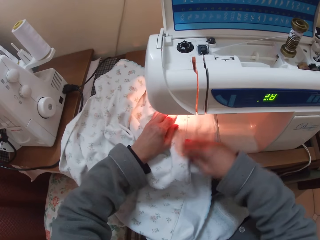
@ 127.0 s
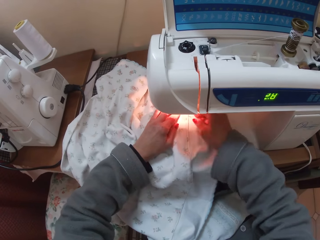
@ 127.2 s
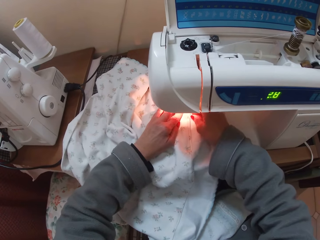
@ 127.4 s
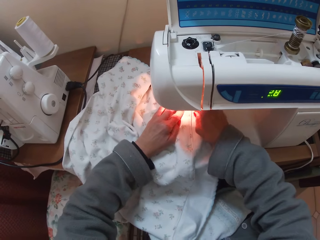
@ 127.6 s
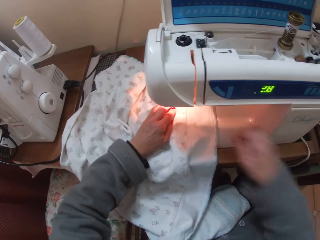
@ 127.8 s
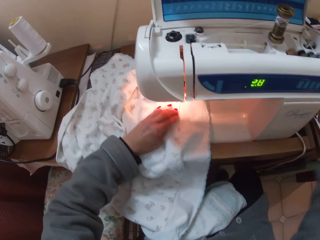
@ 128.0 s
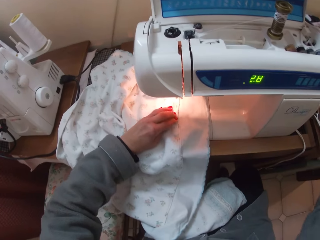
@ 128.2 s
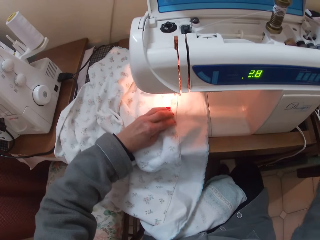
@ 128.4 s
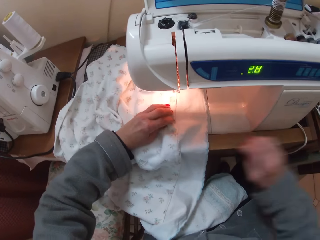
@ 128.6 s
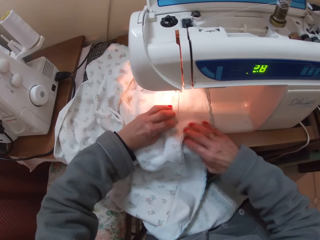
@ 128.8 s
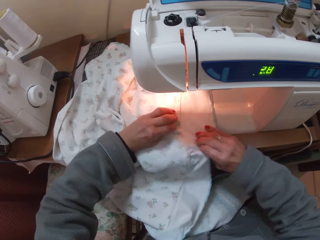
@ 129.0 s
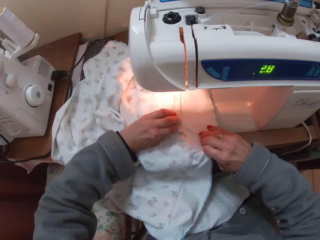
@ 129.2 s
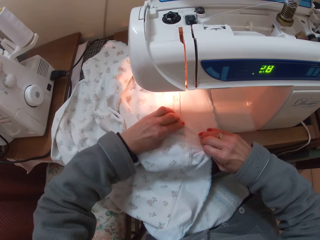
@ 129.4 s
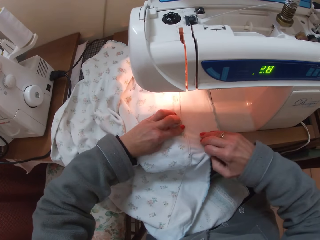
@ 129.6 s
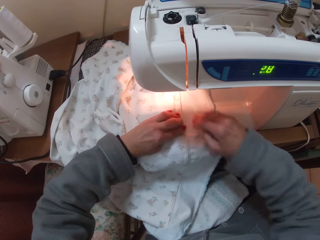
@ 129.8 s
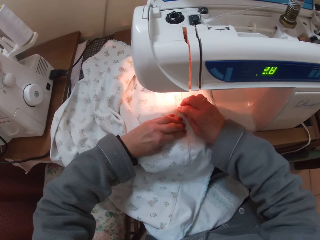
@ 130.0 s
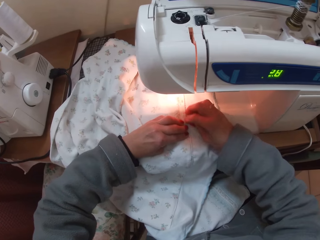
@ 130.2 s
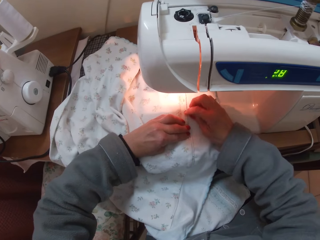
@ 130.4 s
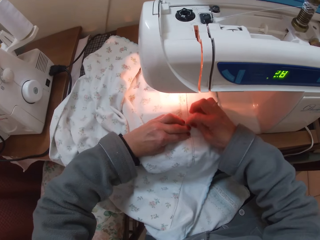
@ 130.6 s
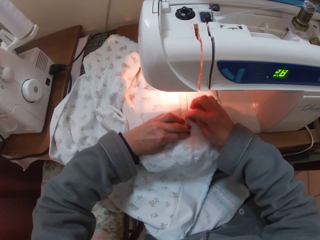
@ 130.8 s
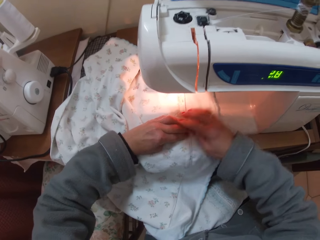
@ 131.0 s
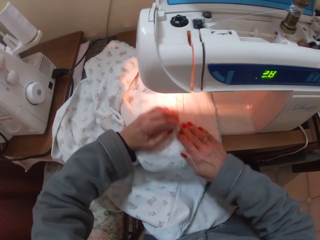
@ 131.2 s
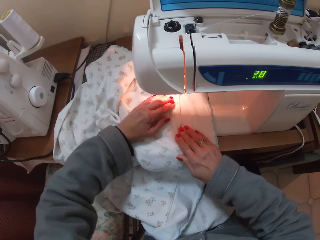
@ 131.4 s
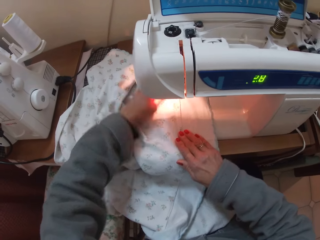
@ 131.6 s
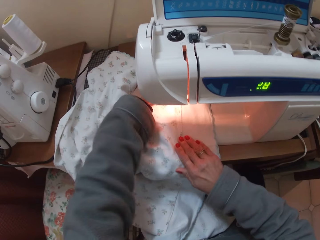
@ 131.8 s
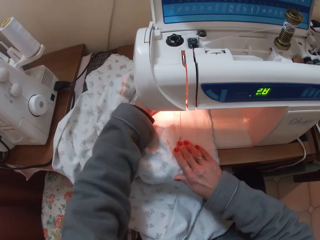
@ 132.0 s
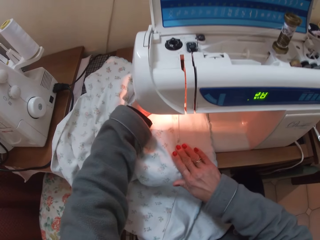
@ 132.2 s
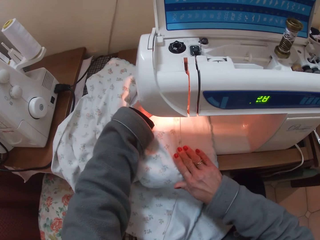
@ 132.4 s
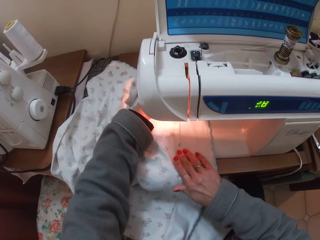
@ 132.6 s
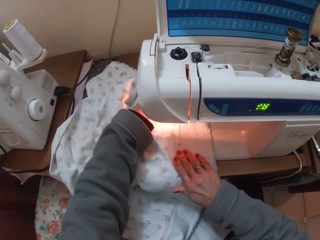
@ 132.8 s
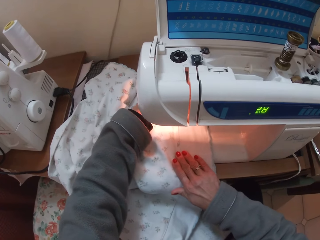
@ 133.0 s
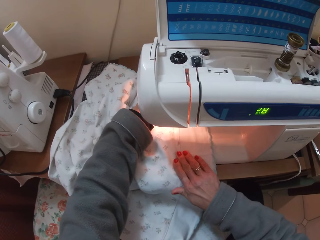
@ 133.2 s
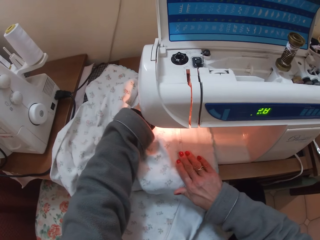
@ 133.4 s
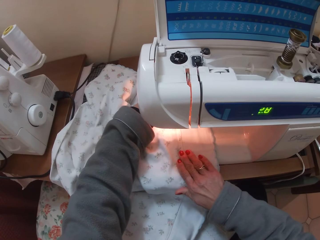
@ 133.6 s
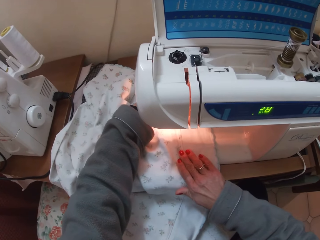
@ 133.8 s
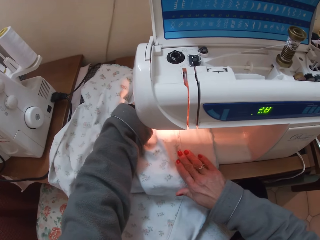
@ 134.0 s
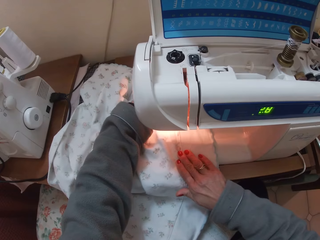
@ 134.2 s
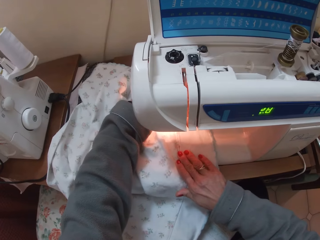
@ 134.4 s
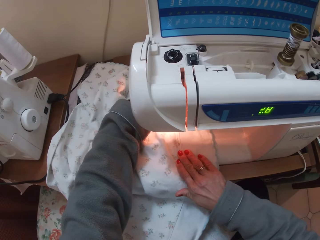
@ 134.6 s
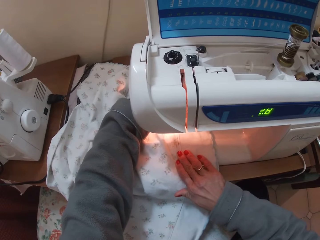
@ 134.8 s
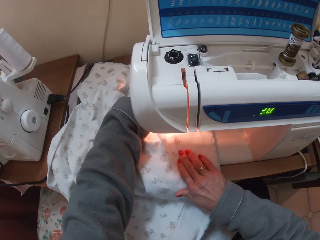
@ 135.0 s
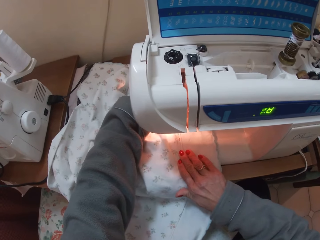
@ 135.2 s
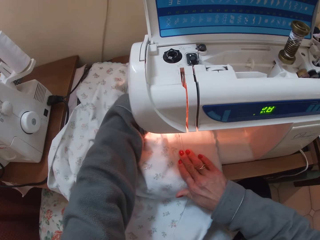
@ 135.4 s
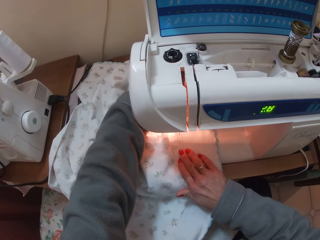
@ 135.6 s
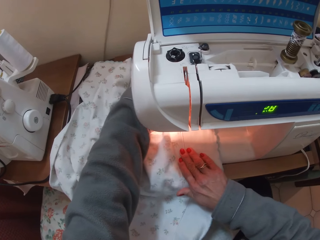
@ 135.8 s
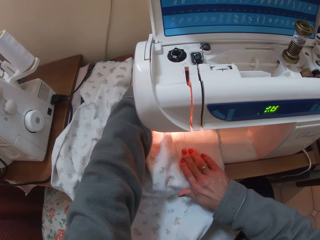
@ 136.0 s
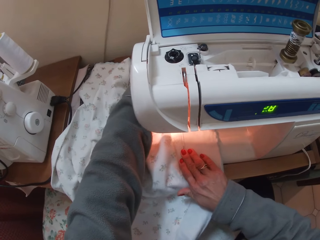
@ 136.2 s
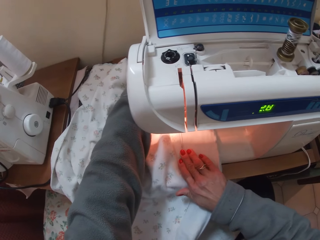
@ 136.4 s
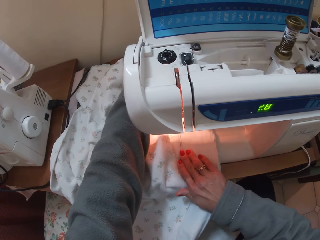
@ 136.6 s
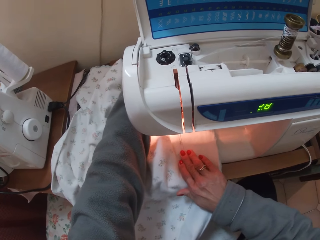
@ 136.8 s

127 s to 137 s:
The camera wearer removes a pin from the cloth on the sewing machine. She puts something from the material aside. She adjusts the cloth hems with her hand. She scratches the material being sewed with her finger. She sews the cloth with the sewing machine.

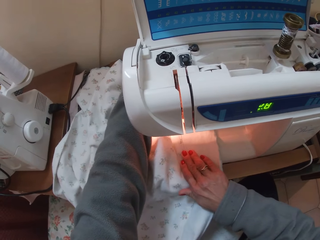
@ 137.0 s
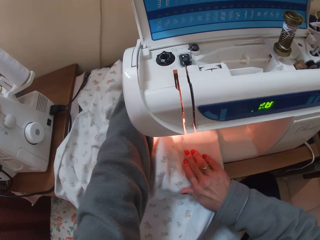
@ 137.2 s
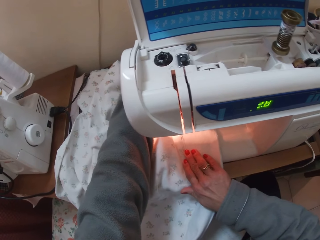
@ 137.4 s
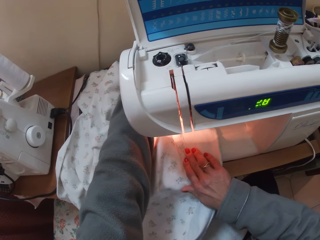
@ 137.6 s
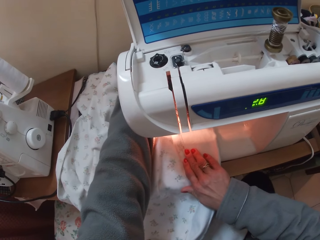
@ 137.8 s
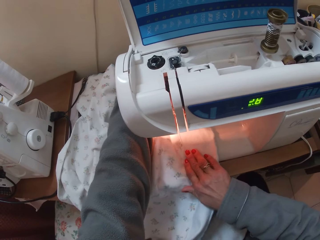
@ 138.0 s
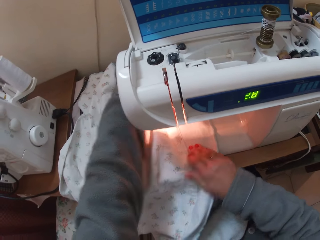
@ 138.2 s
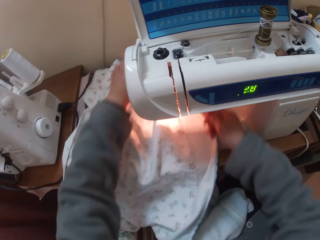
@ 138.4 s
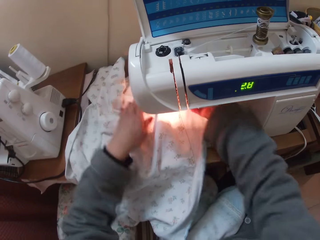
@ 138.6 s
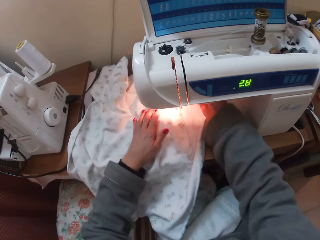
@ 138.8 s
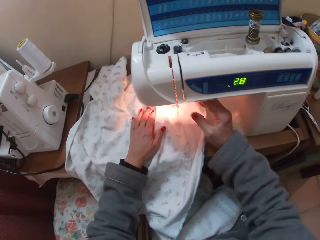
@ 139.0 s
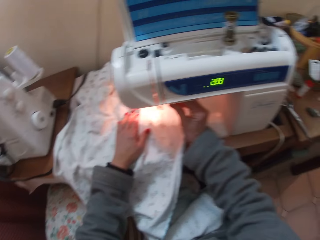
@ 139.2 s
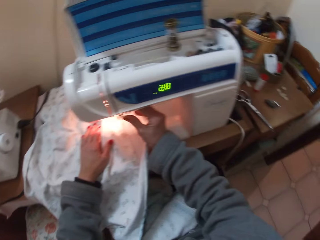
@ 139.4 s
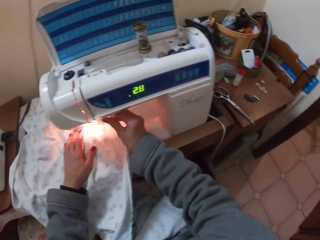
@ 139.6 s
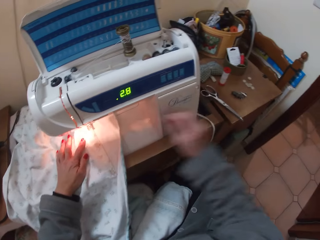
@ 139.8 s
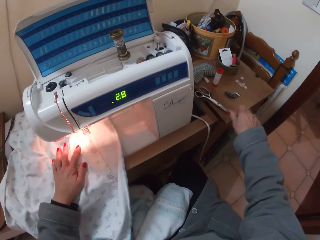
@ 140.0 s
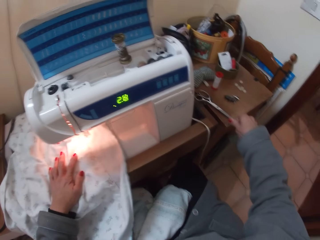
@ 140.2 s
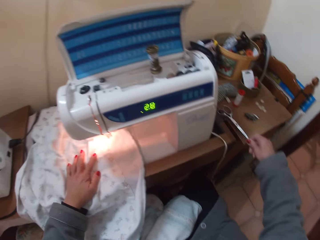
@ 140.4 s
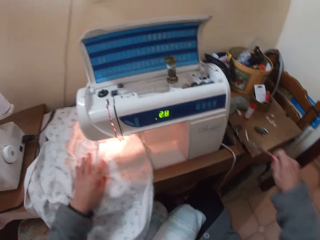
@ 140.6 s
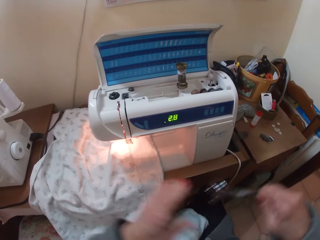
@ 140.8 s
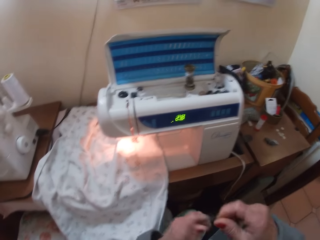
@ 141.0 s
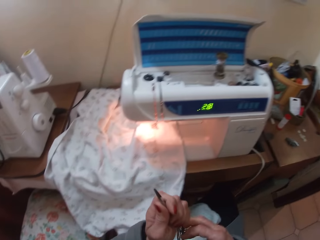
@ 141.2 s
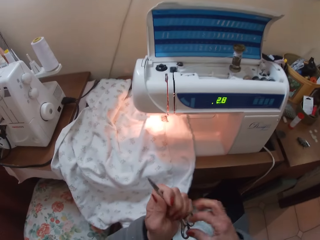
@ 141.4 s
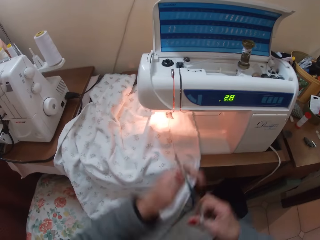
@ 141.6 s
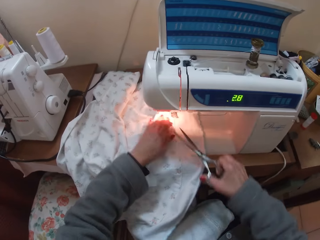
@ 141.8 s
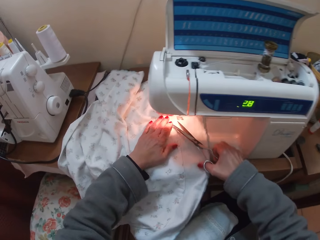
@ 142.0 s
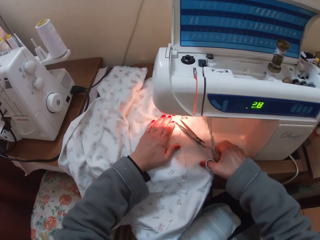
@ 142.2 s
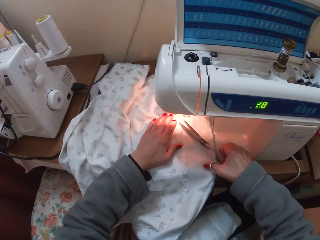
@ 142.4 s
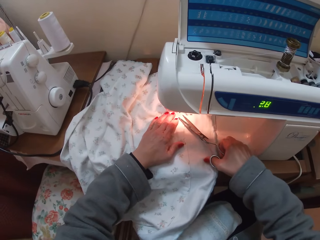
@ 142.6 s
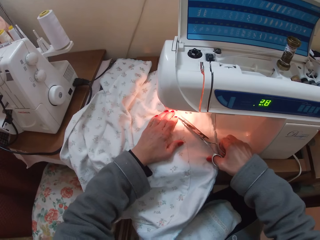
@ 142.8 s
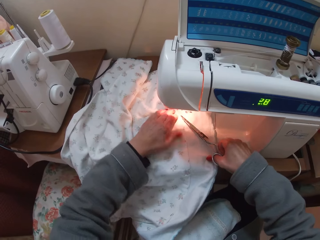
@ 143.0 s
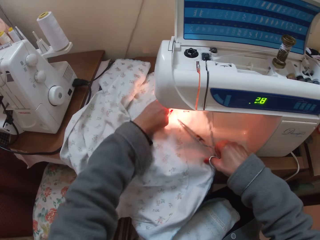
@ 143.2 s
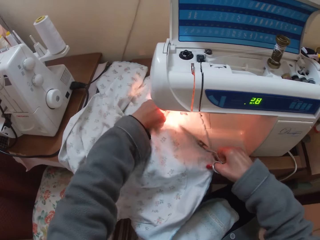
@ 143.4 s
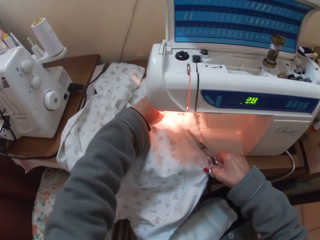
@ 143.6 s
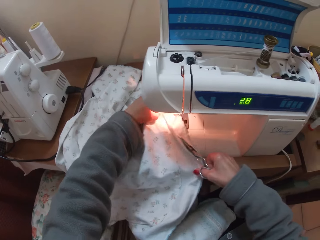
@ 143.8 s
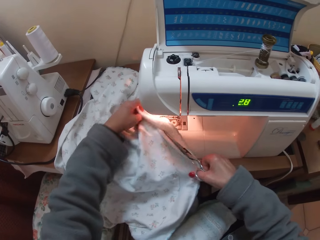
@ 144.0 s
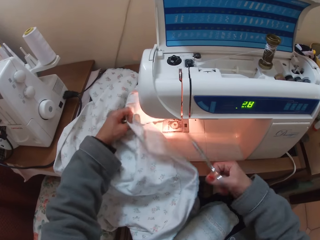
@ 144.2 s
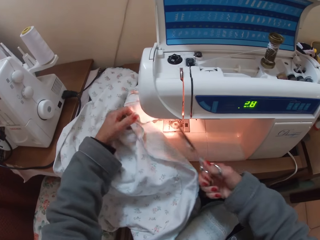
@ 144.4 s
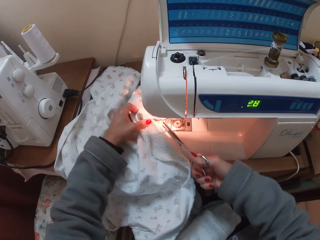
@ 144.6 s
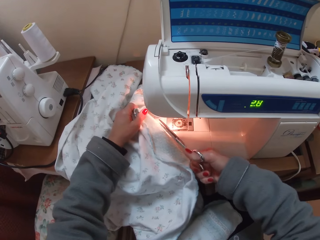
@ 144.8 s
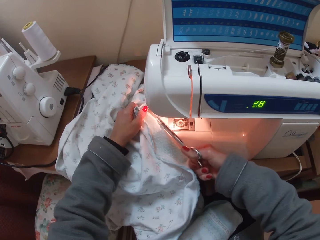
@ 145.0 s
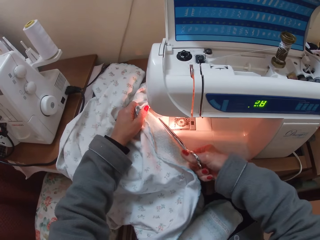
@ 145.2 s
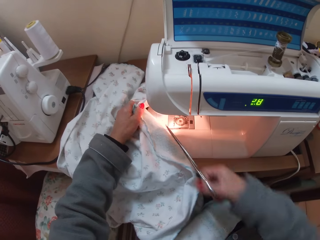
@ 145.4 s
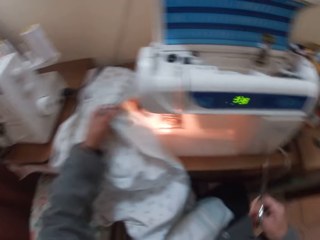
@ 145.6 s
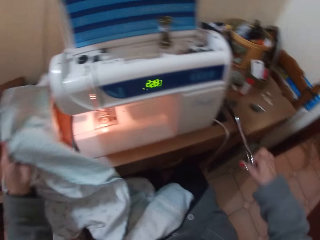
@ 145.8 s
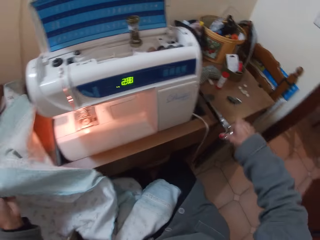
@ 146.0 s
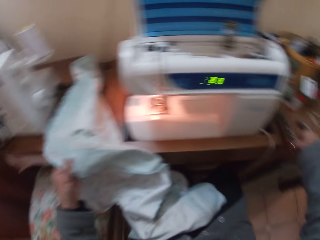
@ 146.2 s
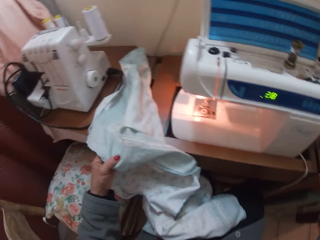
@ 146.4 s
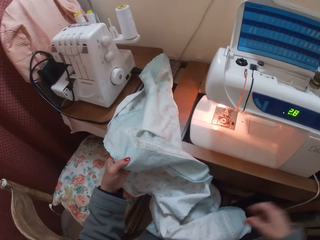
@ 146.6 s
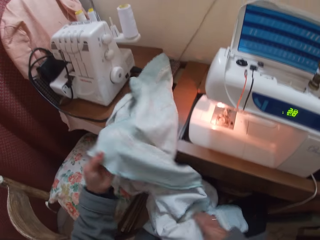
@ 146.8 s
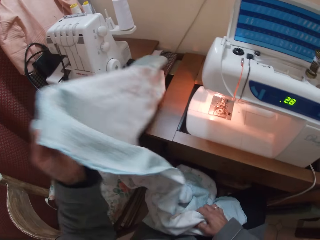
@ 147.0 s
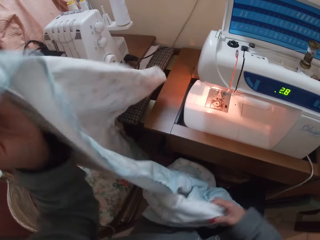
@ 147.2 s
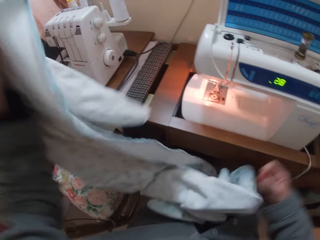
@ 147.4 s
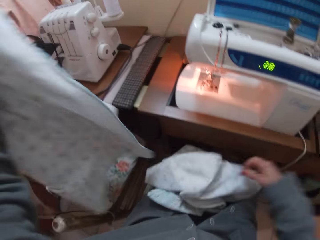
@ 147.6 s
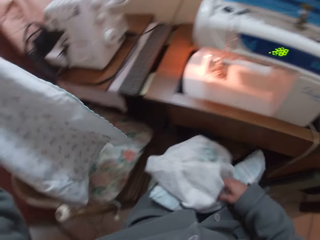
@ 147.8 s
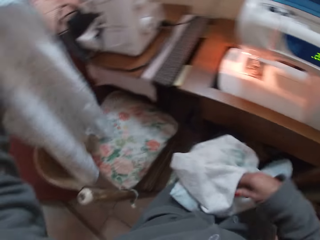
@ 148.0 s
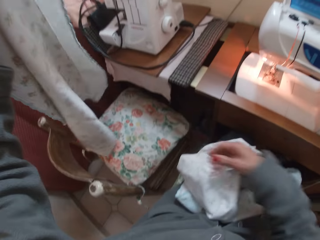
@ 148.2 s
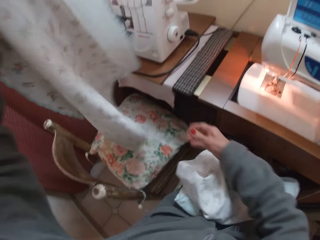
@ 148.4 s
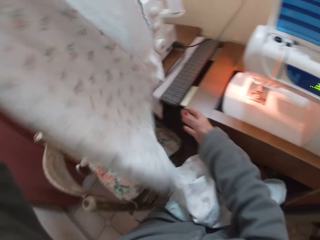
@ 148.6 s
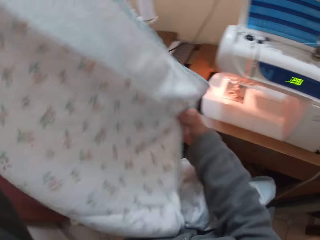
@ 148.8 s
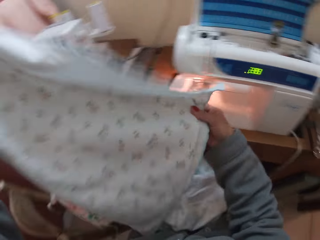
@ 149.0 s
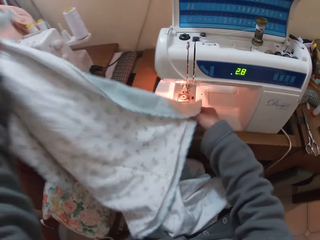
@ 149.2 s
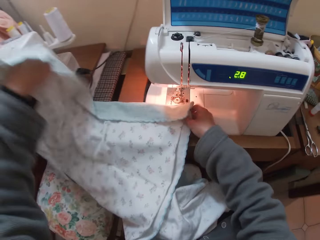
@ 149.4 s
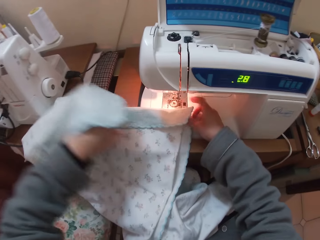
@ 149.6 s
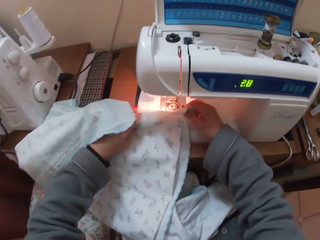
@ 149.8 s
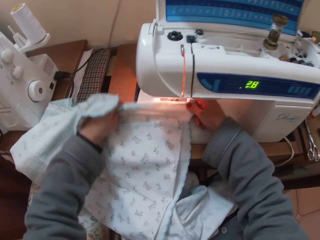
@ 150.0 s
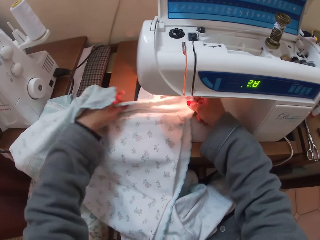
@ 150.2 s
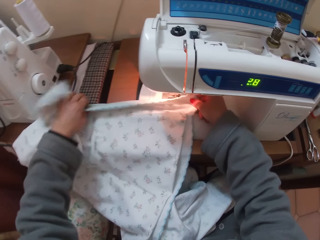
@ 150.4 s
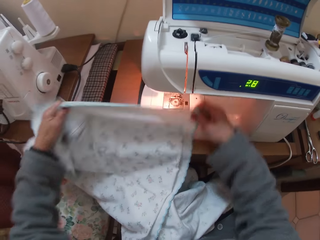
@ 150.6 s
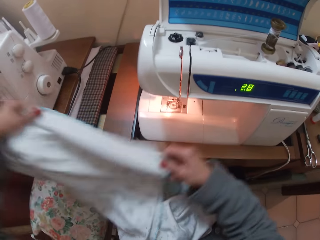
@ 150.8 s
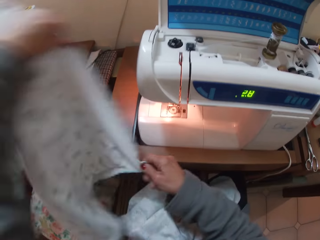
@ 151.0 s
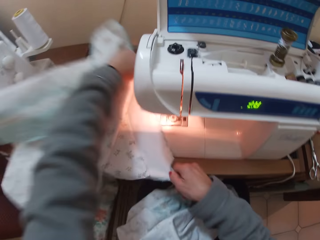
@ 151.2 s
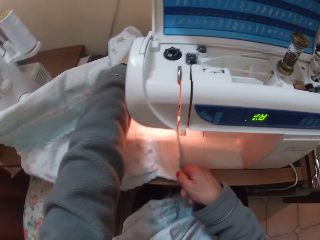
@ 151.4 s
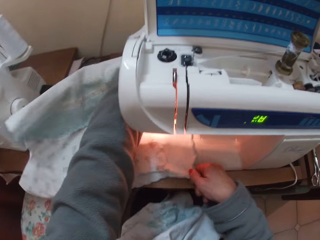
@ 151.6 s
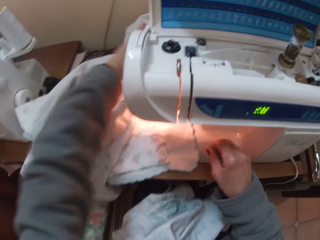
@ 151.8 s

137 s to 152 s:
The camera wearer adjusts a part of the sewing machine. They pick up scissors from the table. They cut thread from the cloth on the sewing machine. They drop the scissors back on the table. They stretch the cloth. They adjust the position of the material. They place the other side of the cloth on the sewing machine.
